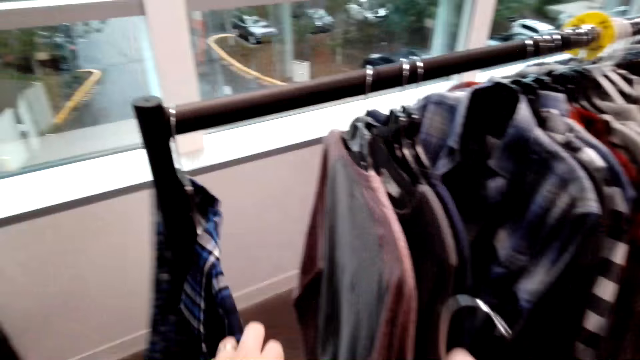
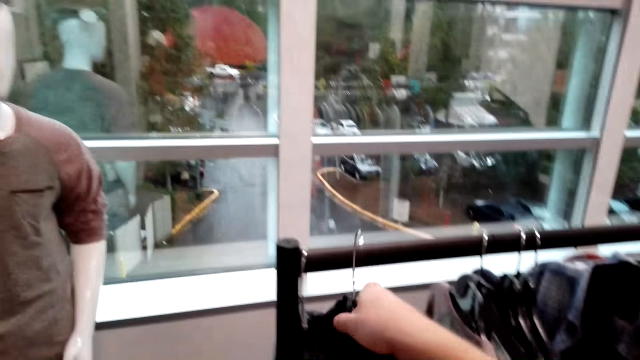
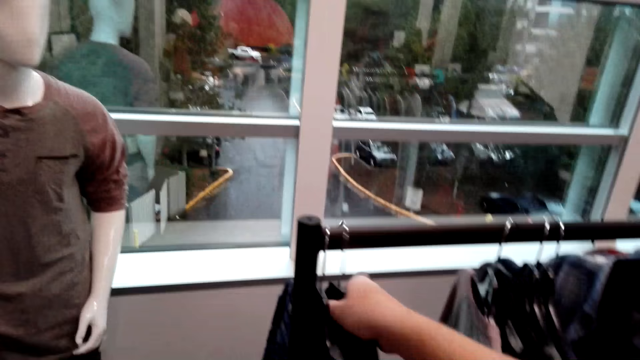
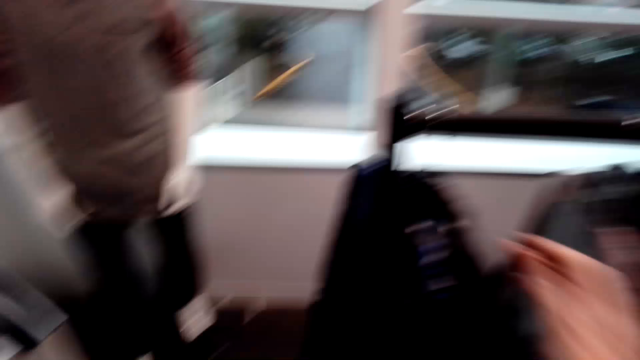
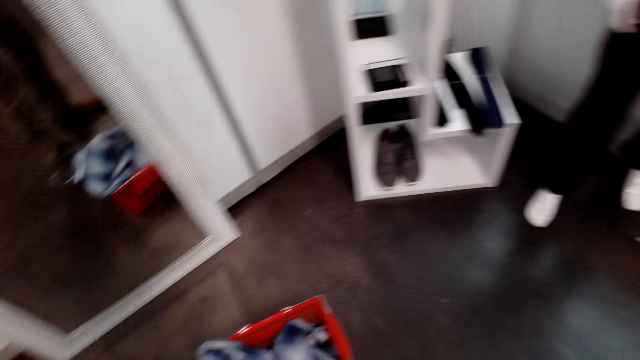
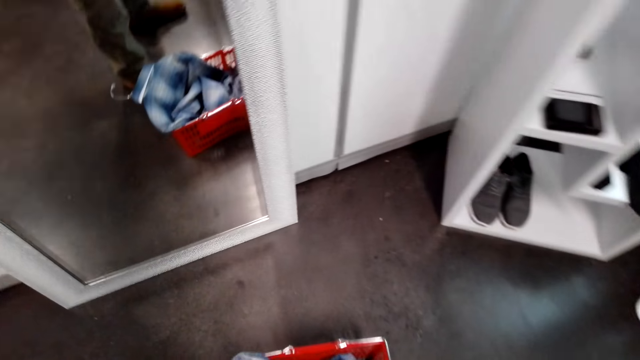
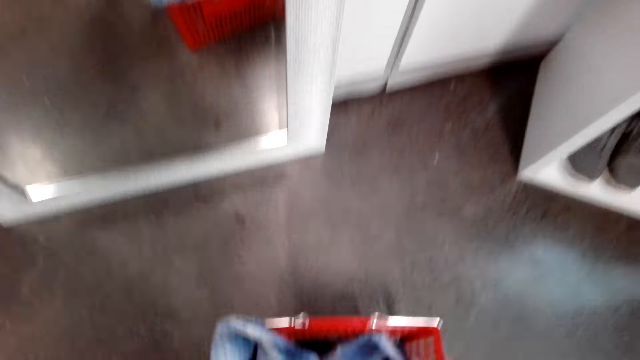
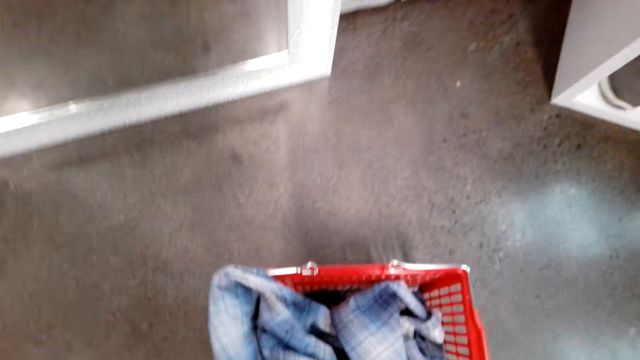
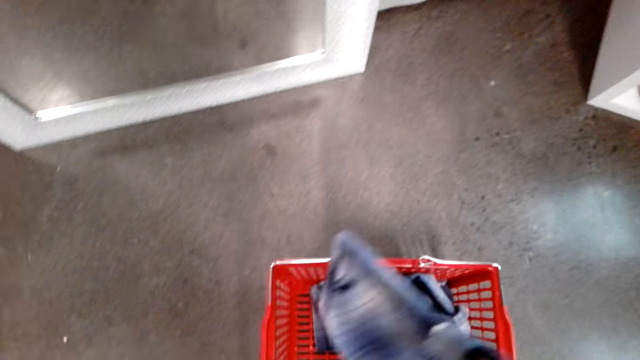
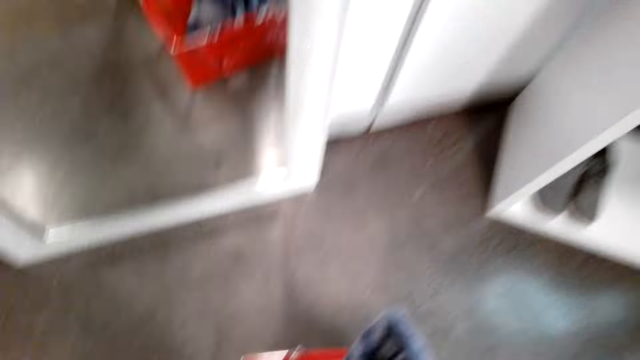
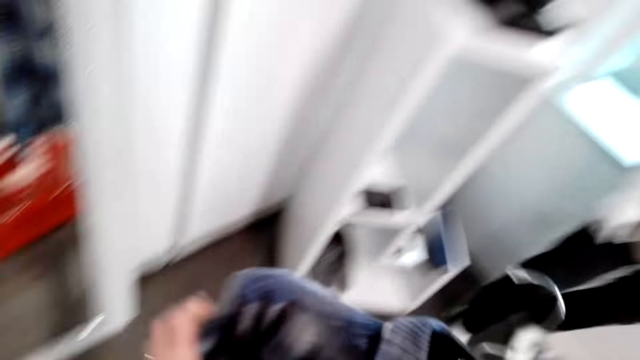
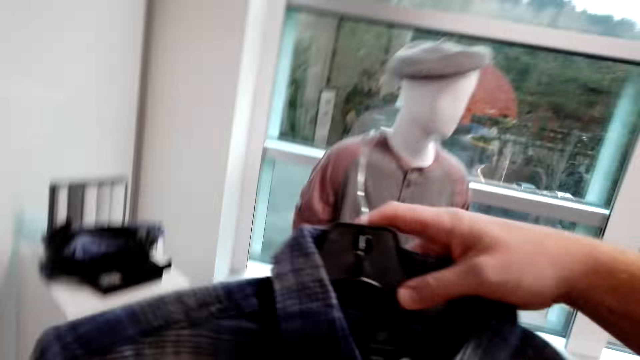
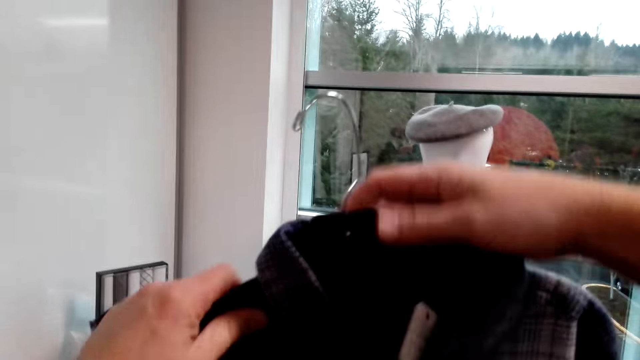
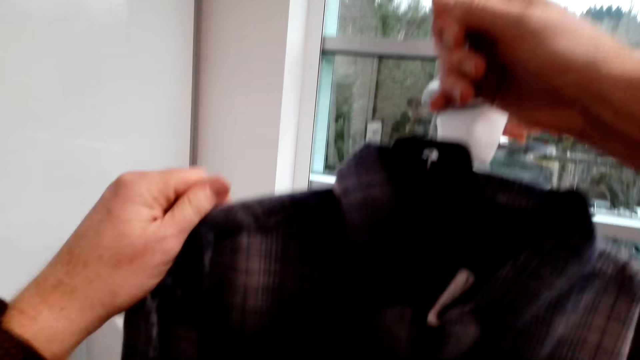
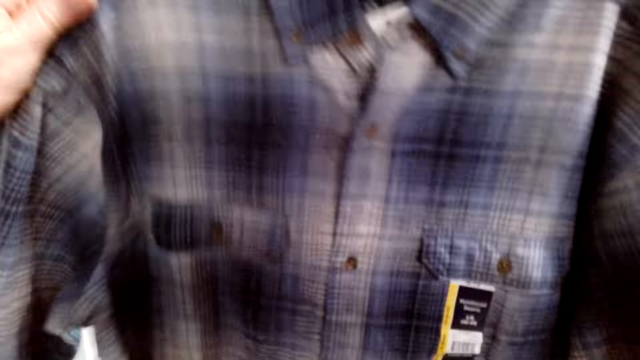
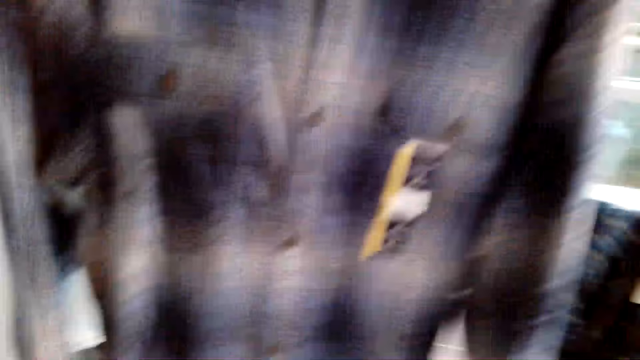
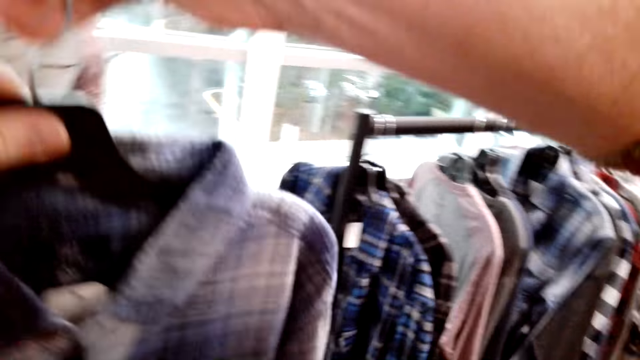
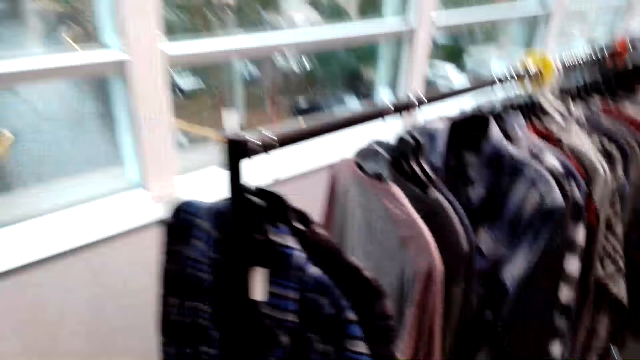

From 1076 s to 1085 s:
The camera wearer touches the shirt on the cloth rack. He puts the shirt on the cloth rack. He makes a step. He looks around. He picks the shirt from the box on the floor. He makes a step. He holds the shirt. He stretches the shirt on his hand.

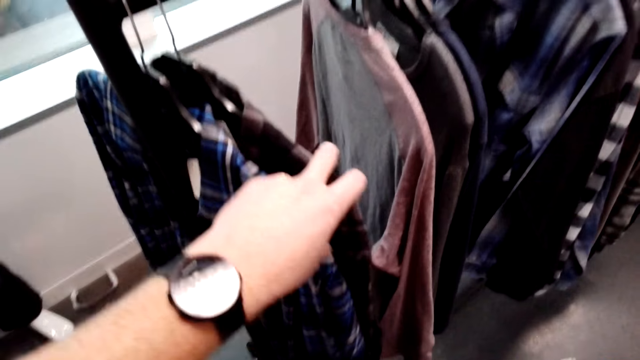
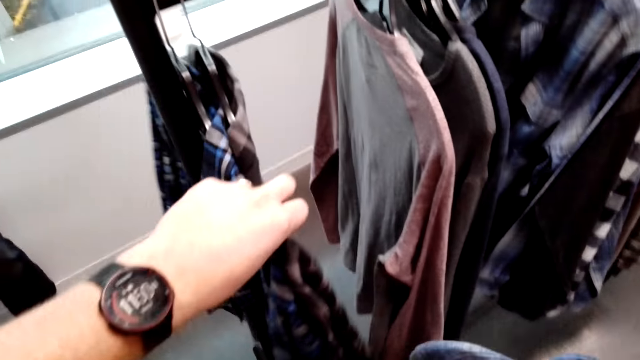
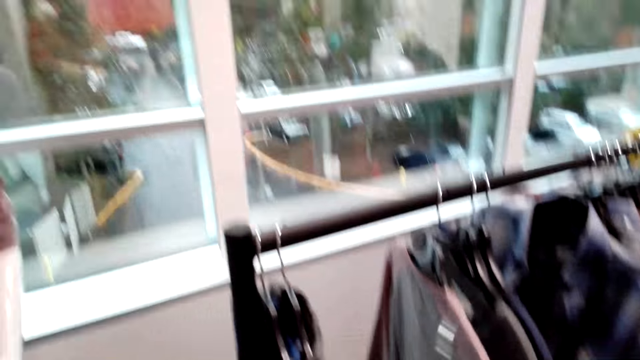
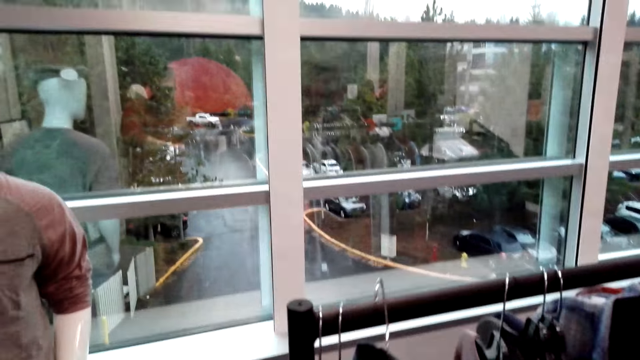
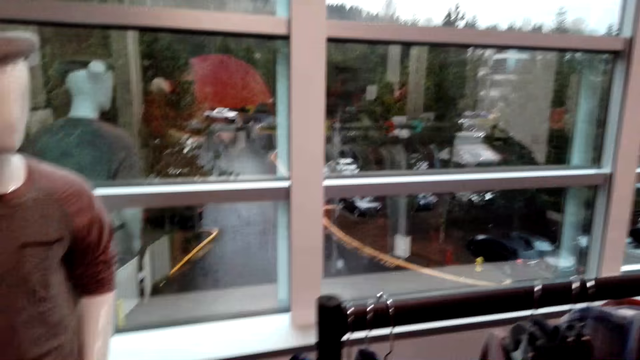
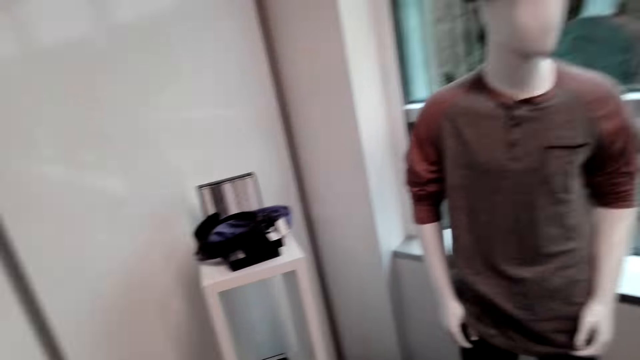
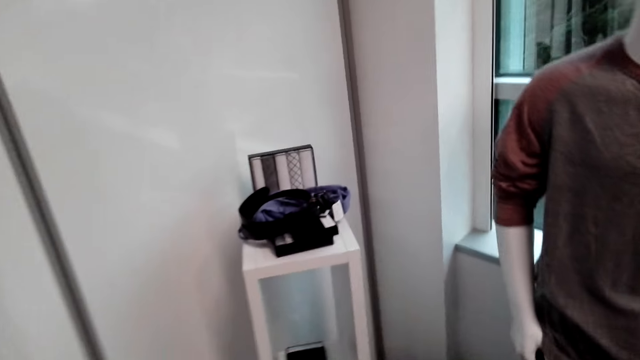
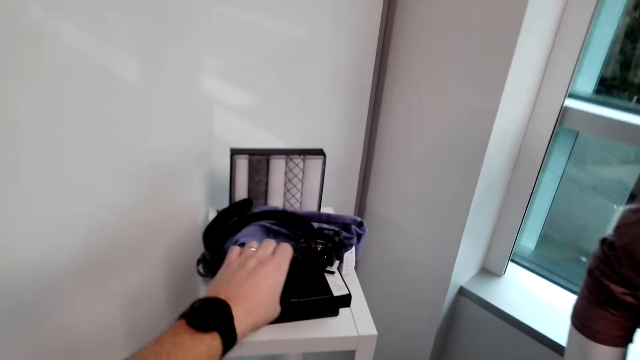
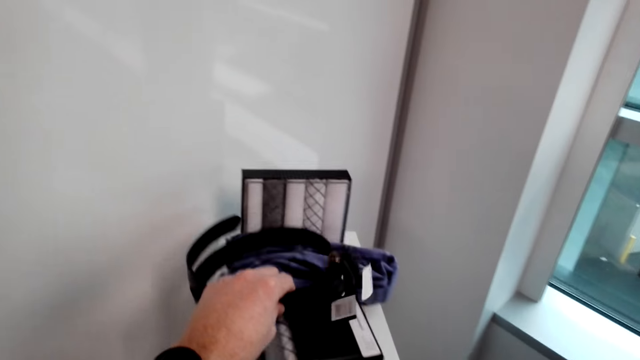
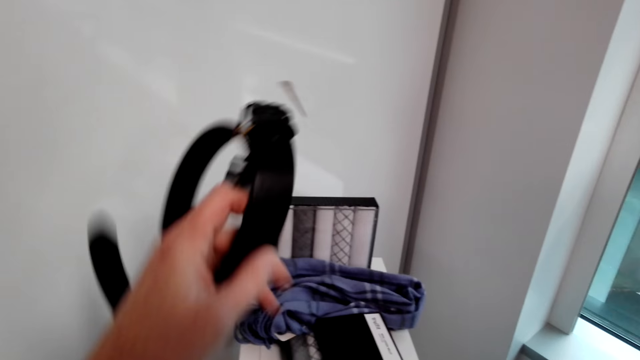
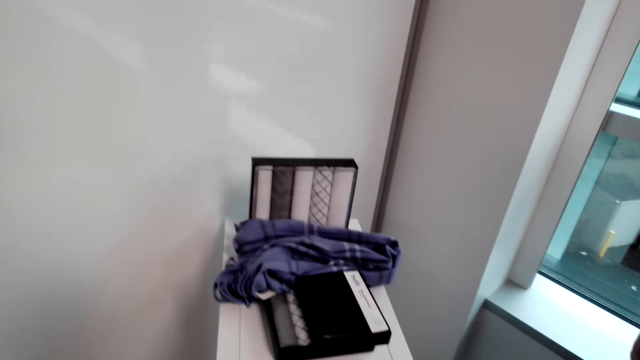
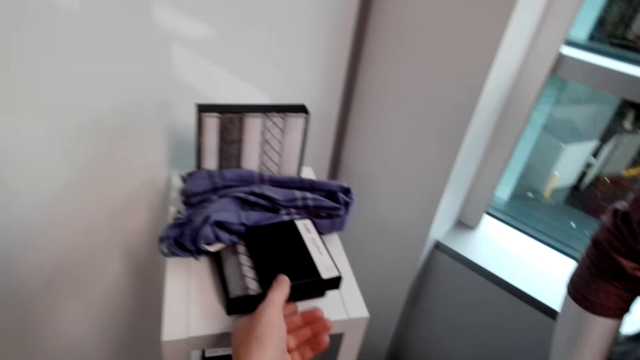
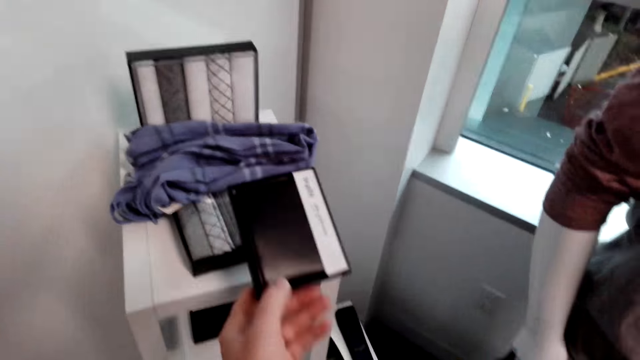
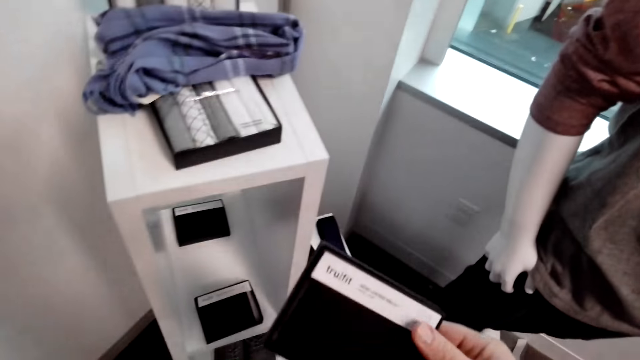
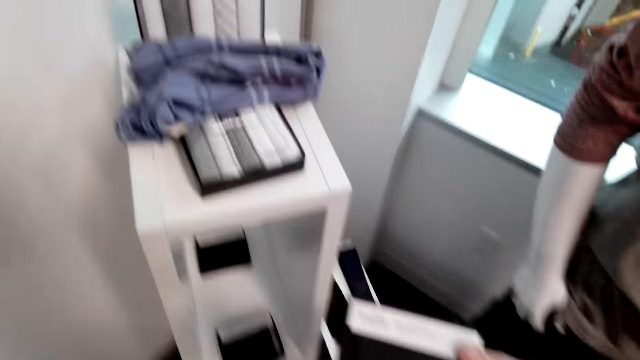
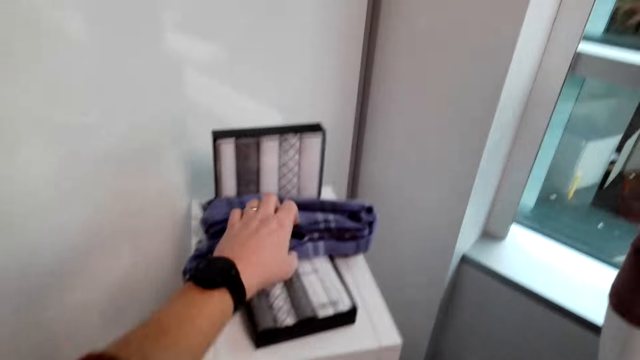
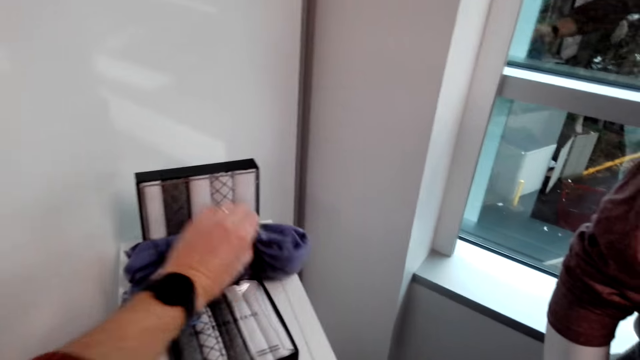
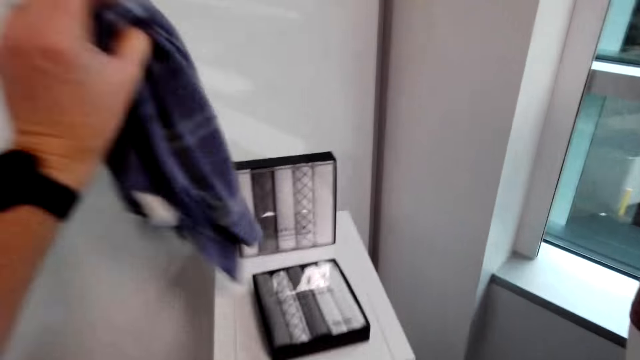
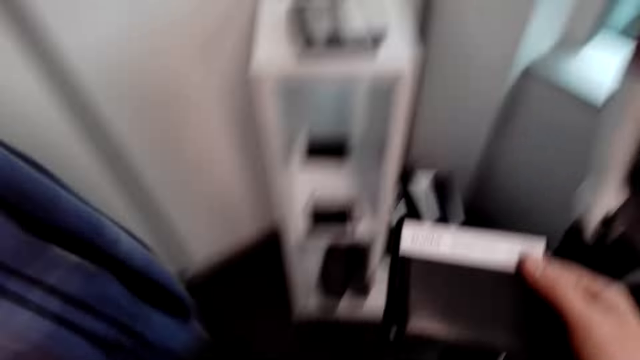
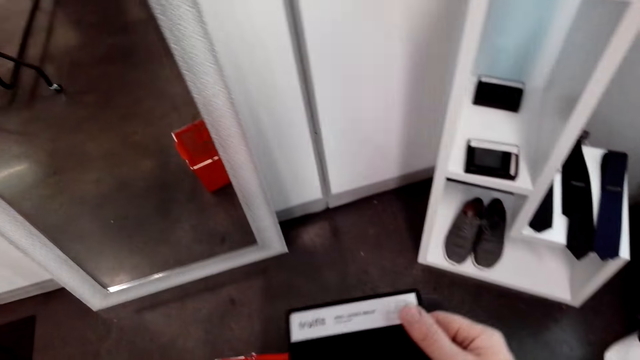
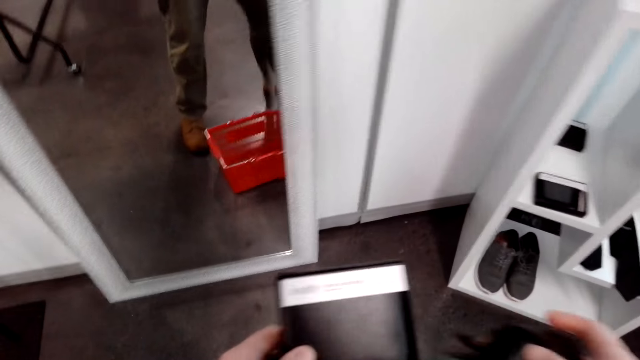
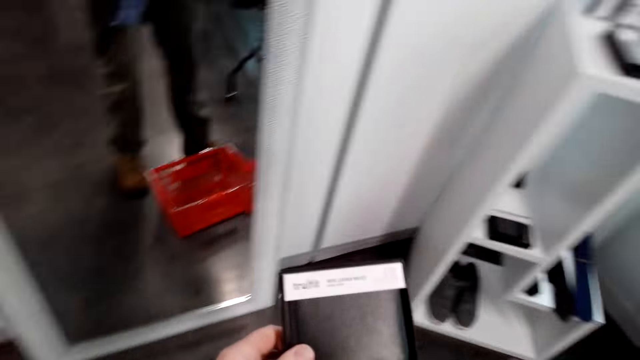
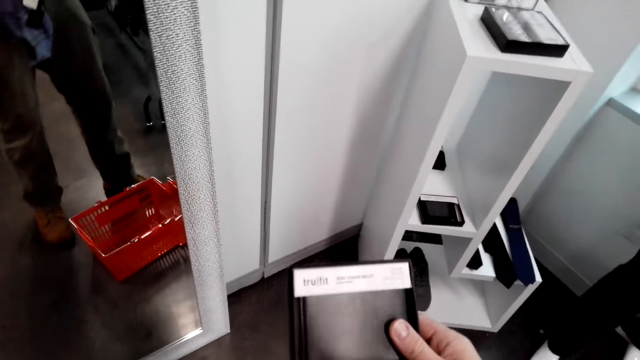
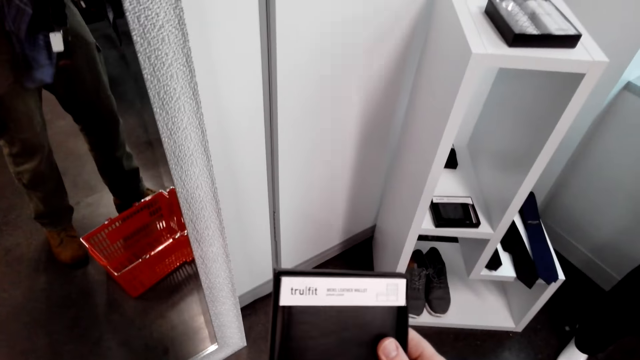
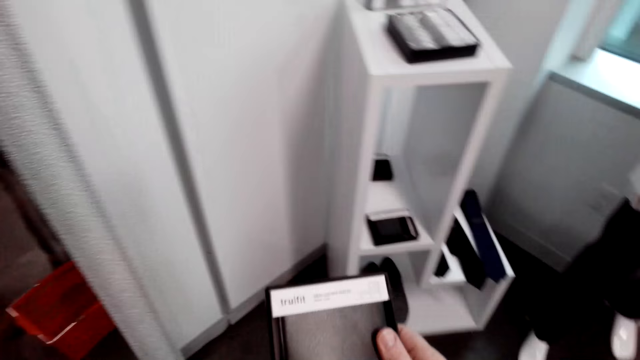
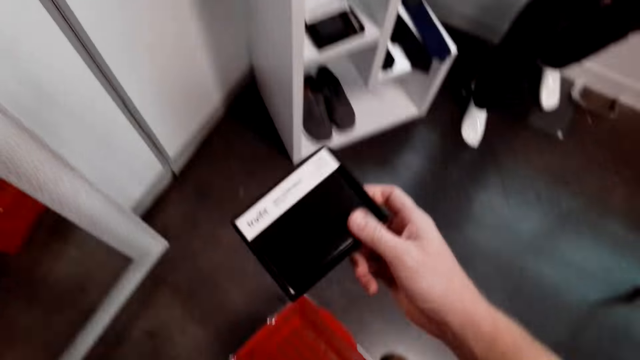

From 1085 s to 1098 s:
The camera wearer touches the shirt on the cloth rack. They put the shirt on the cloth rack. They make a step. They pick the belt on the display cabinet. They pick the small box on the display cabinet. They pick the scarves on the display cabinet. They hold the small box.
